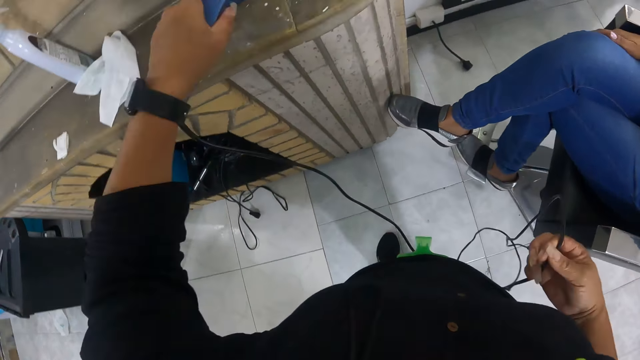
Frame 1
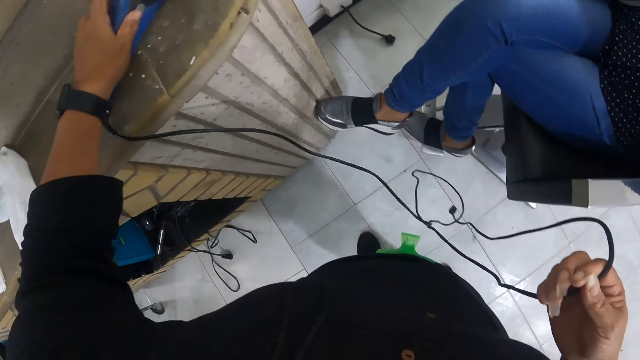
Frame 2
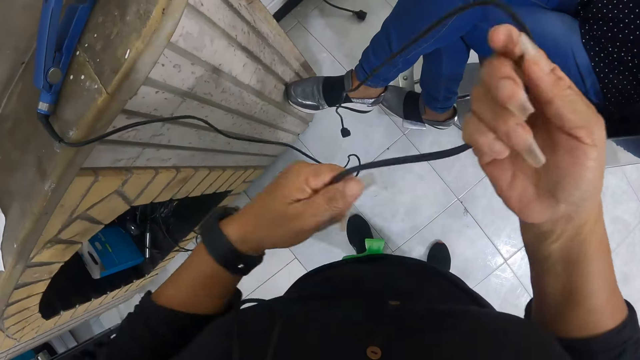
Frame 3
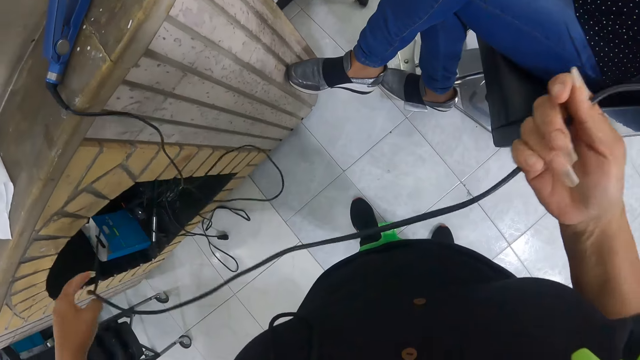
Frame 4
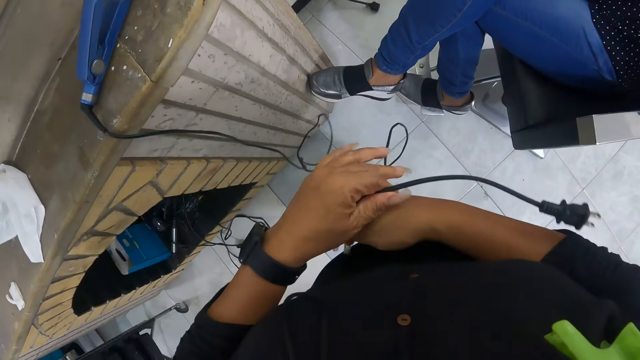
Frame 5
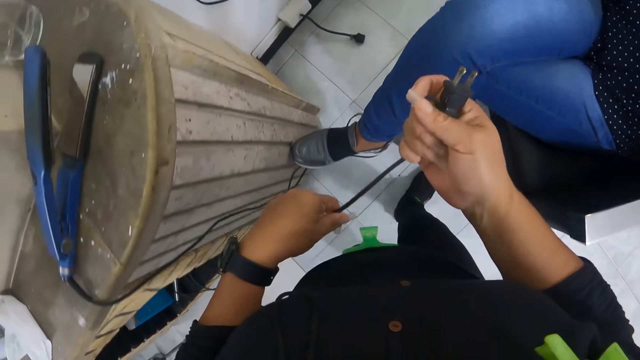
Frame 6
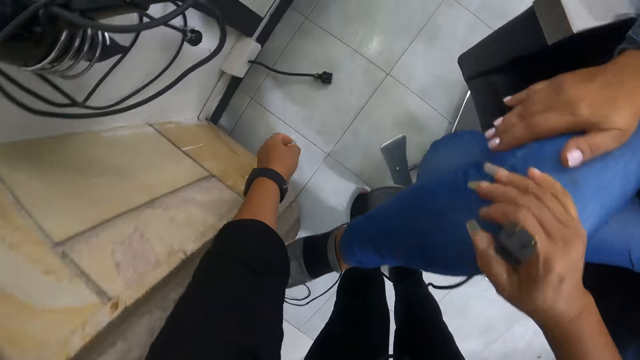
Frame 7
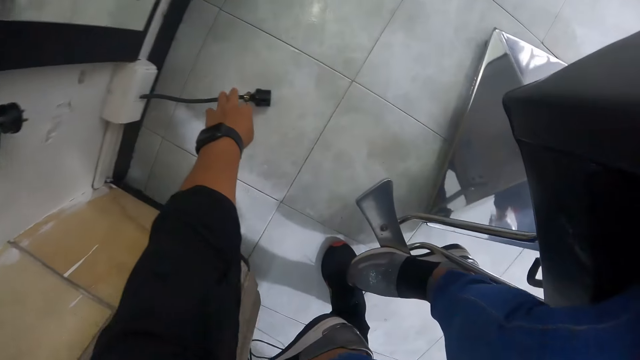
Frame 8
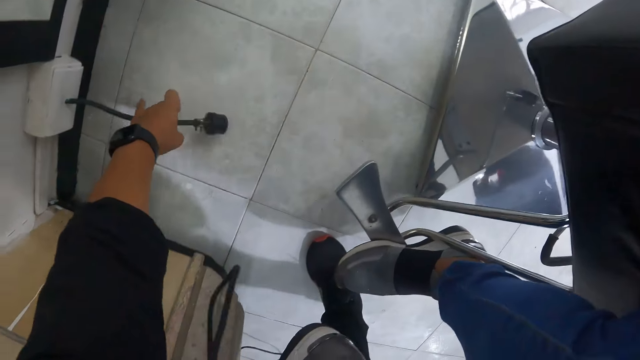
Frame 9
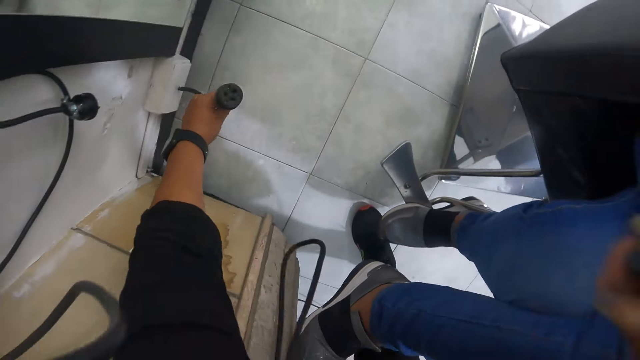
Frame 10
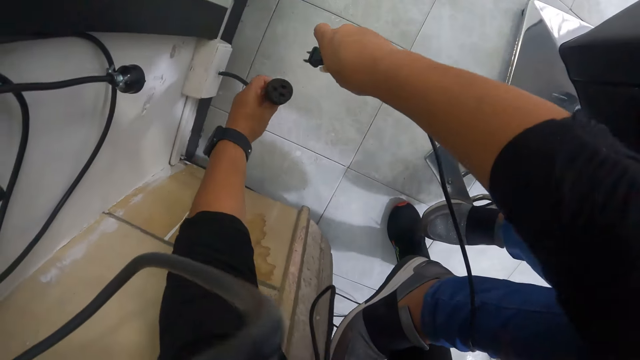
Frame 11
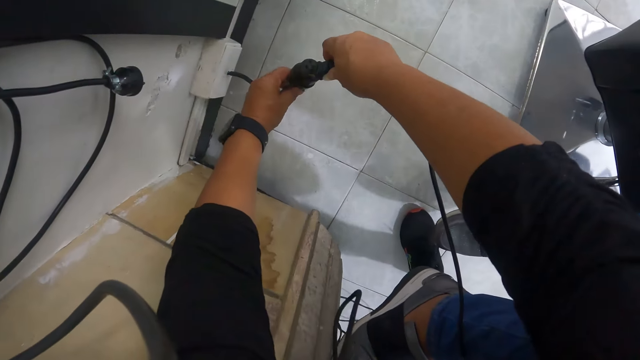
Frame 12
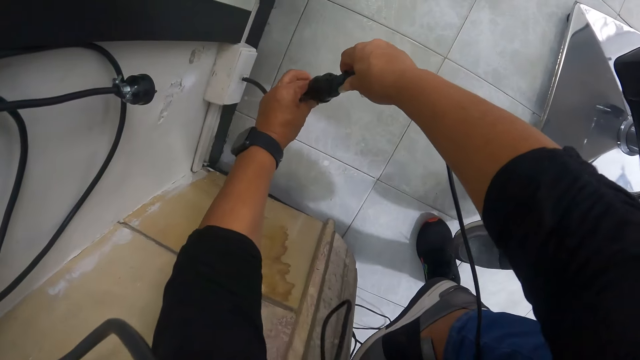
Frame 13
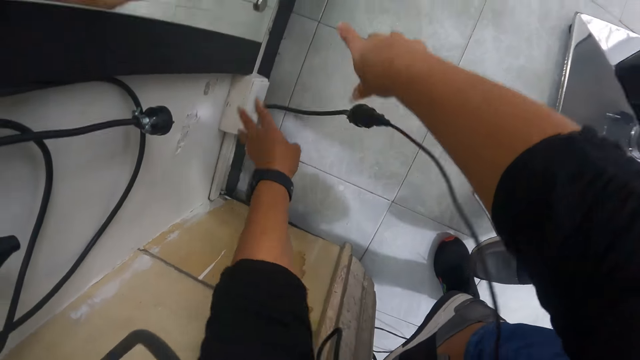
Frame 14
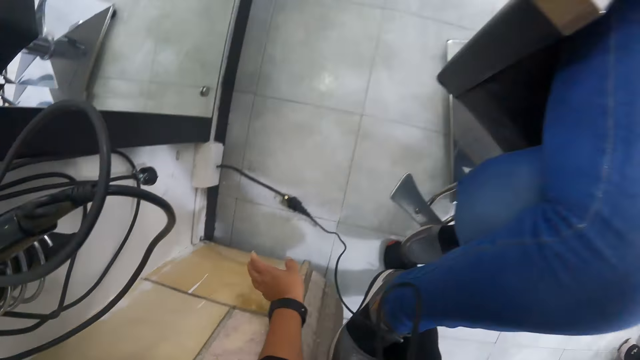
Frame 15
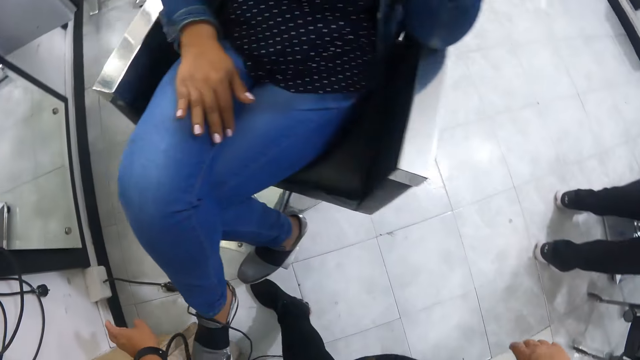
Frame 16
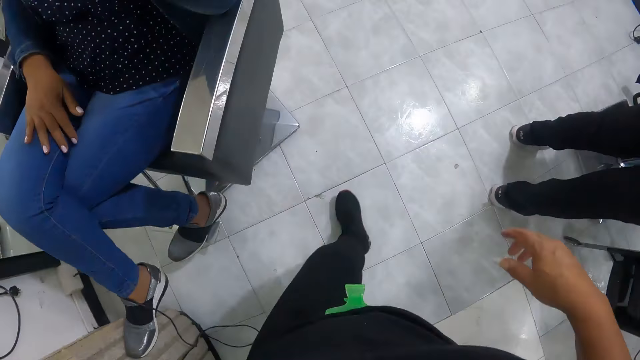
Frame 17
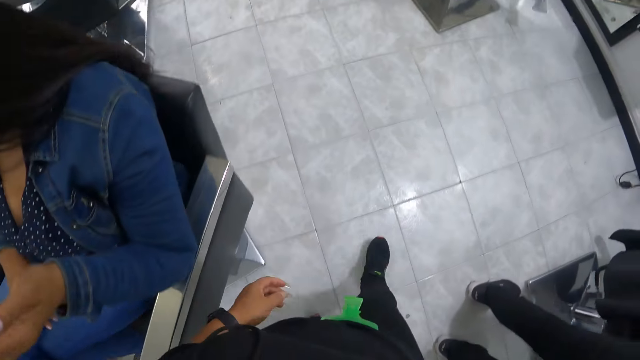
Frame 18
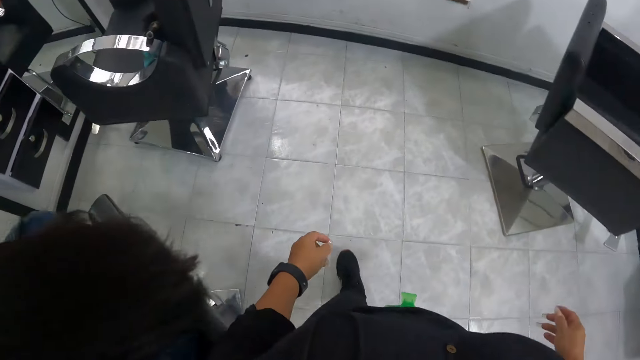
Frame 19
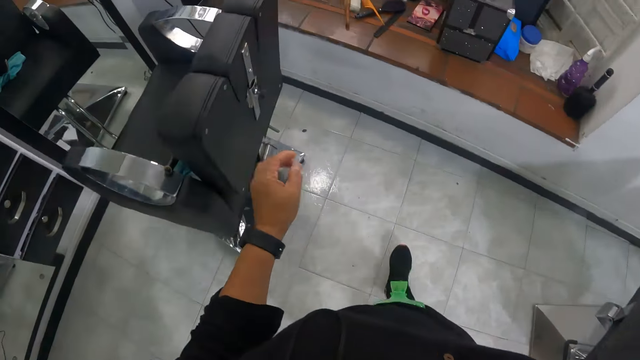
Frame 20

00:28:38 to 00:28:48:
The camera wearer adjusts a cable on a flat iron or straightener. She drops the straightener on a platform with her left hand. She connects the straightener to a plug with both hands. She walks around a room.

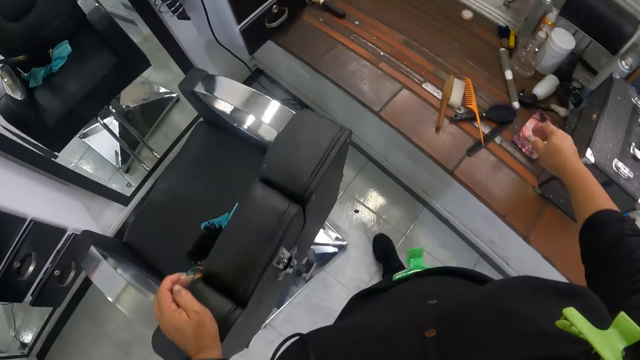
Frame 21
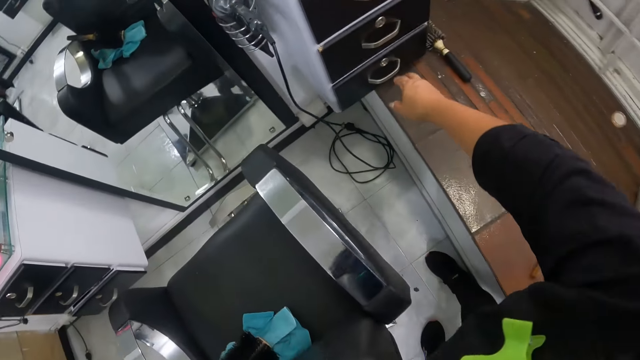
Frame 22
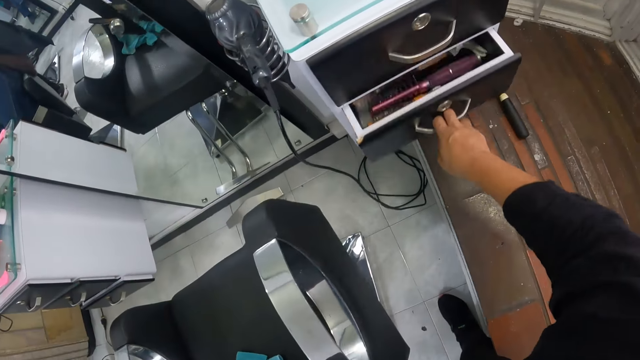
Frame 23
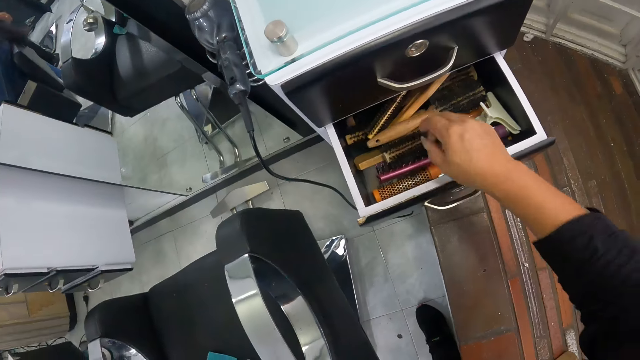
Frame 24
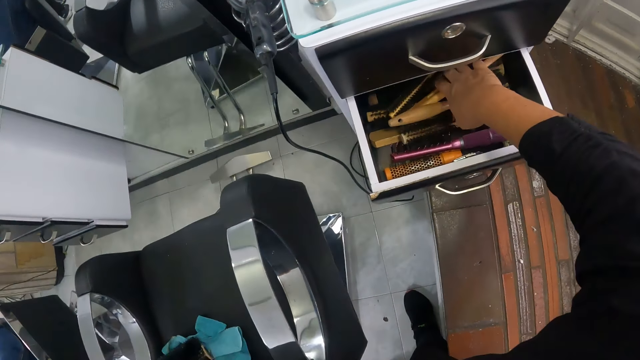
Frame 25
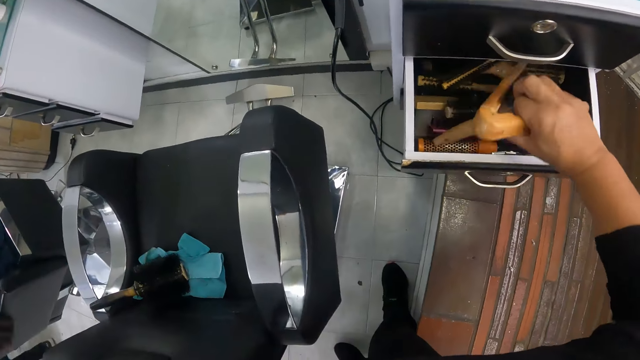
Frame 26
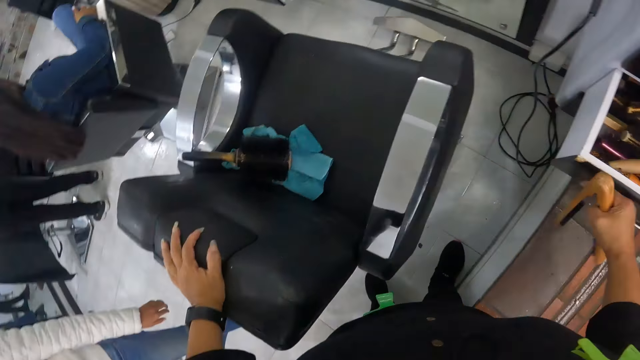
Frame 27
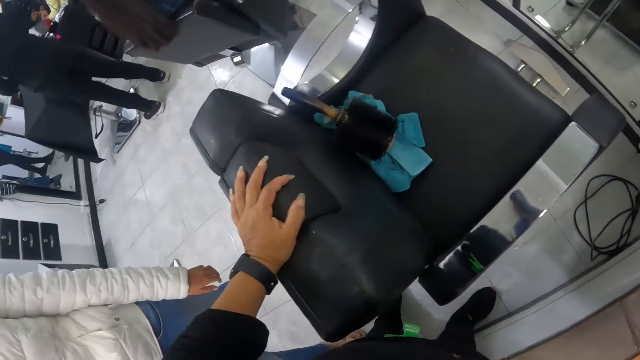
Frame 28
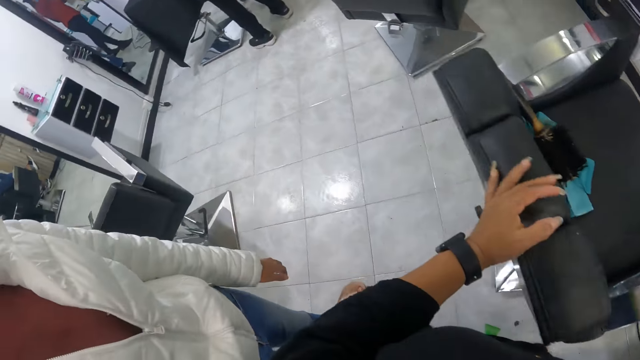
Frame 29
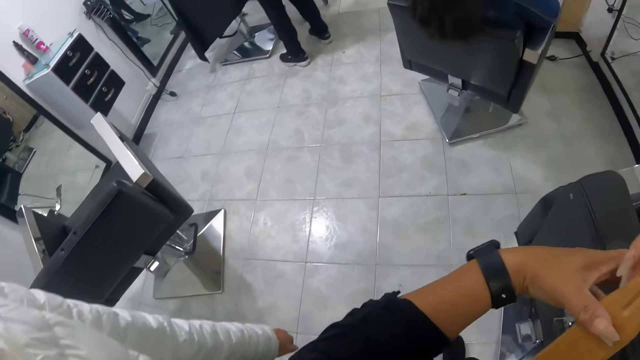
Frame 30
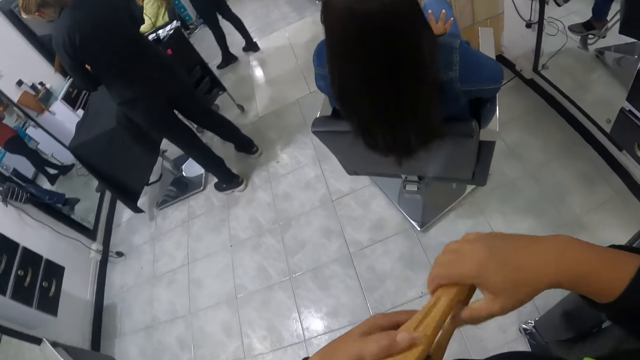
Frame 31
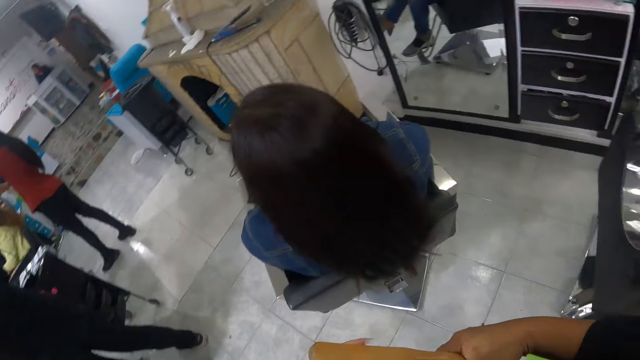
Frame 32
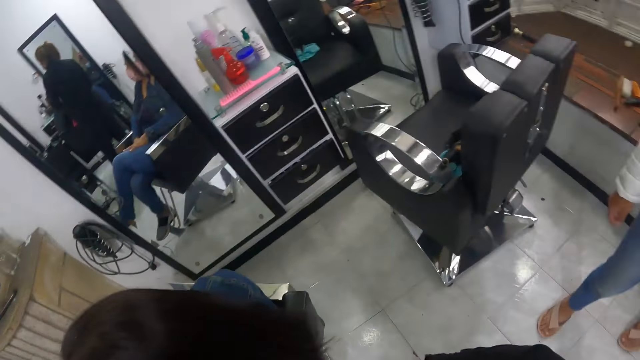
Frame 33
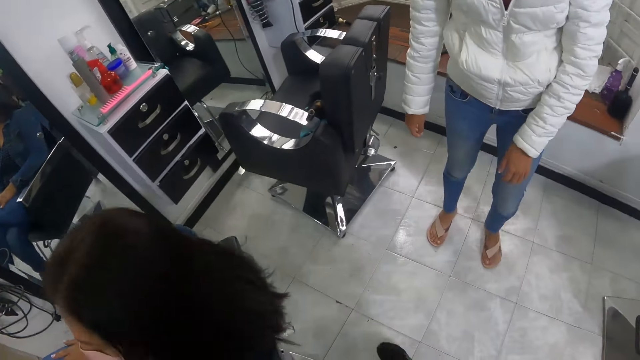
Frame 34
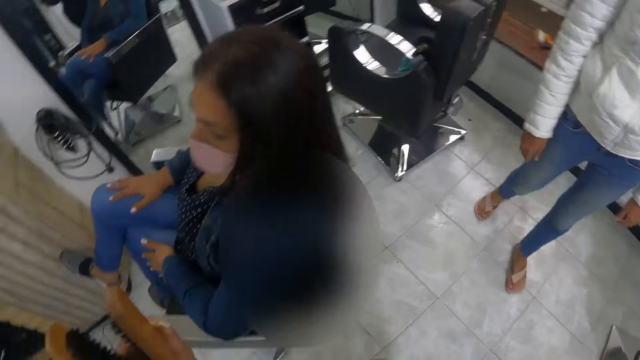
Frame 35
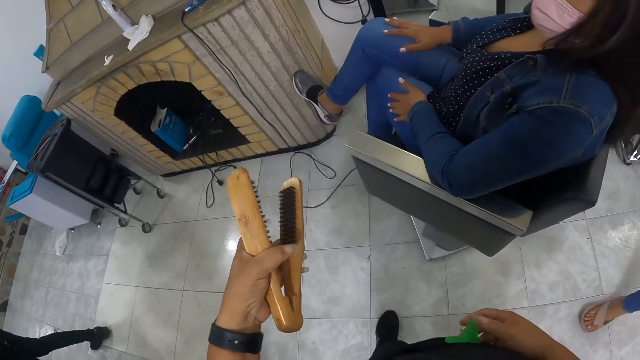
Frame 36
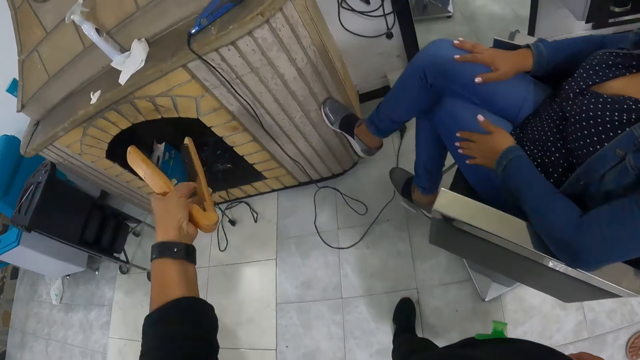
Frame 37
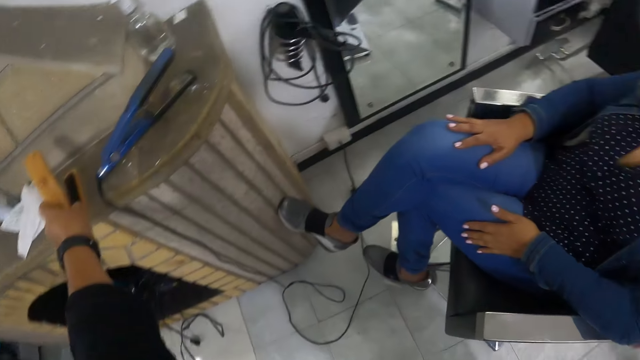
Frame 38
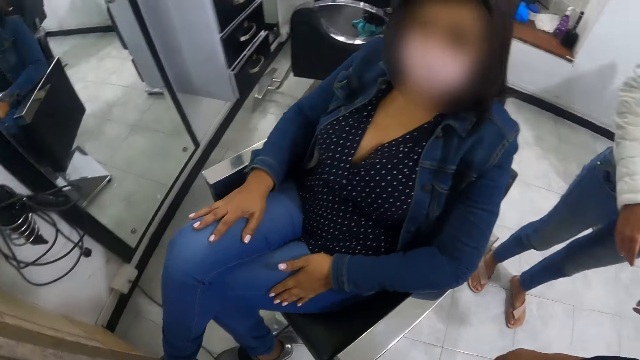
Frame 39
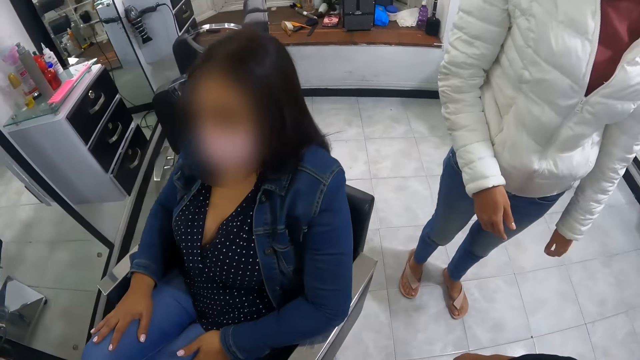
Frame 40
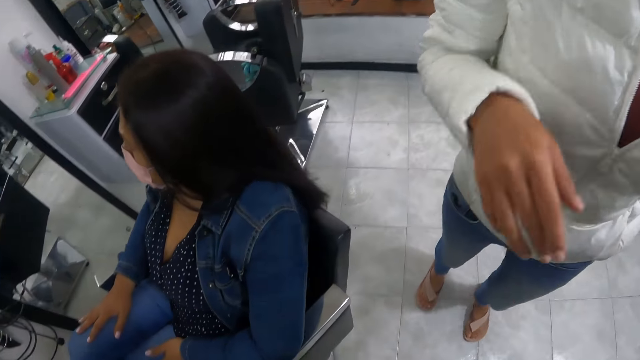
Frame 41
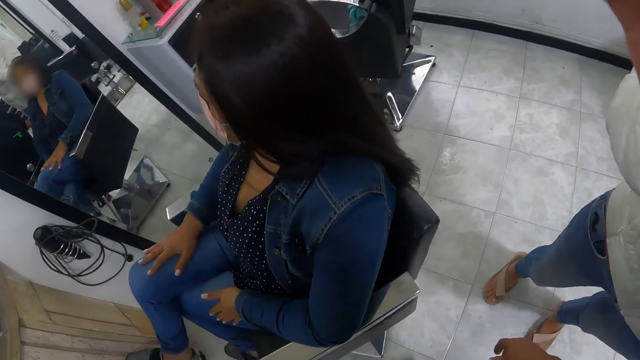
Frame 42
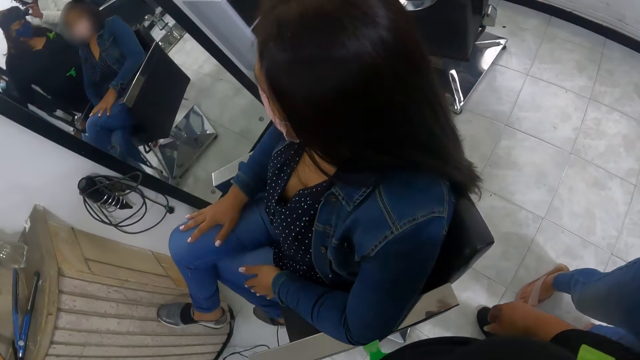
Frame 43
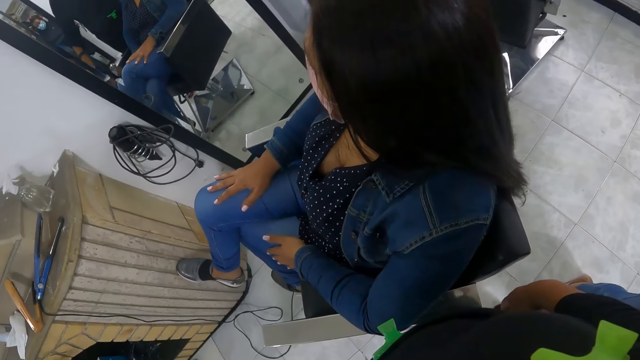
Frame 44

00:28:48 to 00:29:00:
The camera wearer opens a drawer with her right hand. She removes a brush or flat iron from the drawer with her right hand. She closes the drawer and walks around a room. She interacts with a lady. The lady walks around the room. The camera wearer puts down the flat iron. She interacts with the lady. Another lady looks at a mirror.
